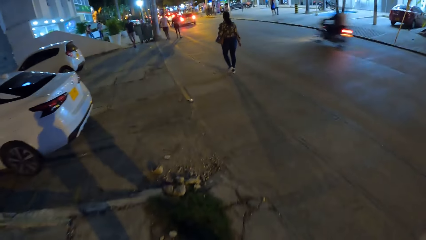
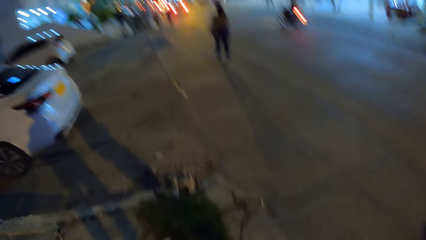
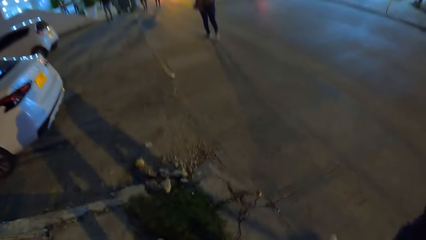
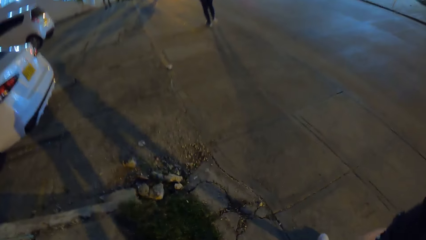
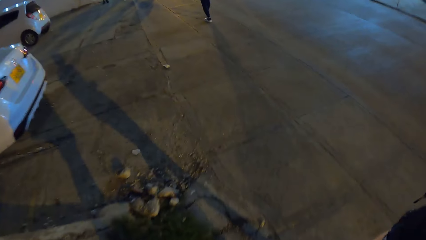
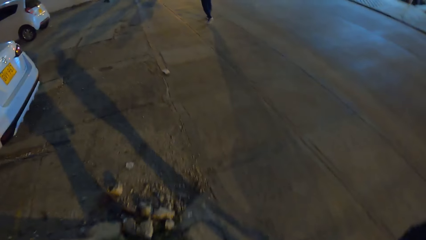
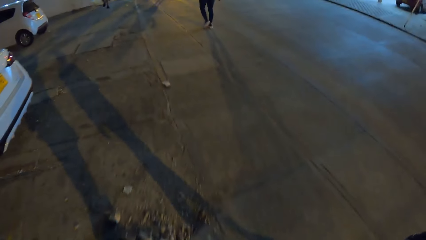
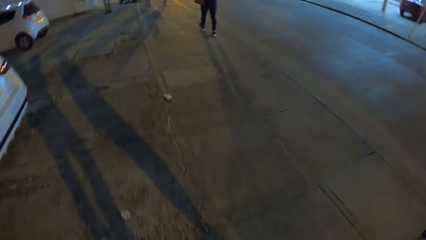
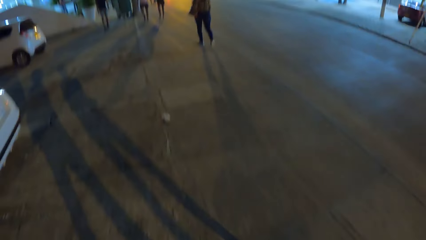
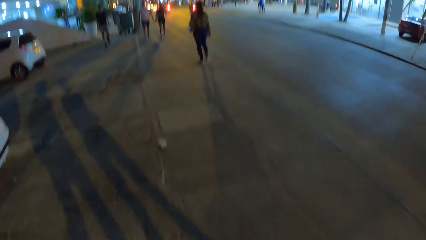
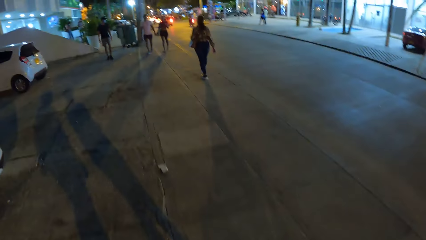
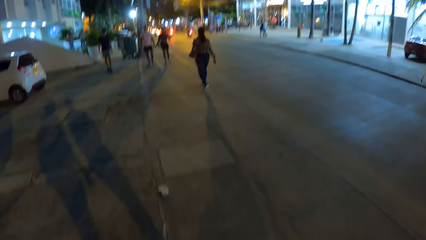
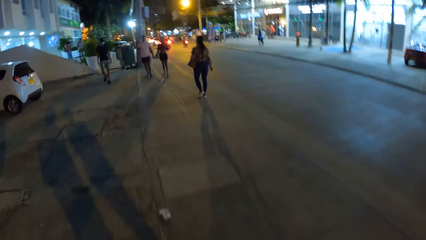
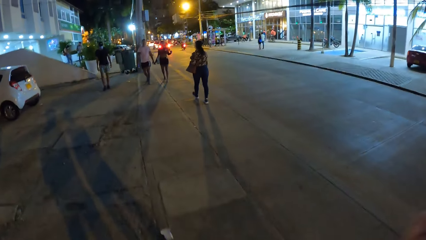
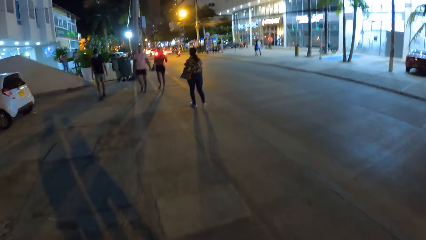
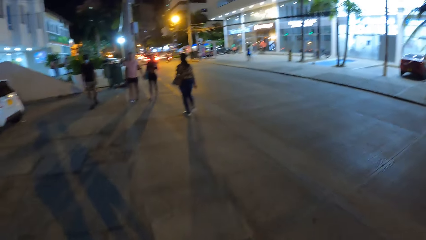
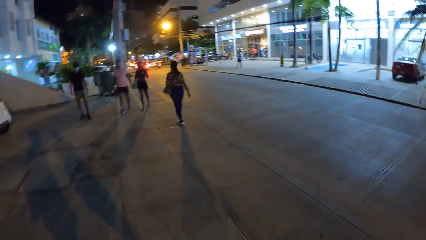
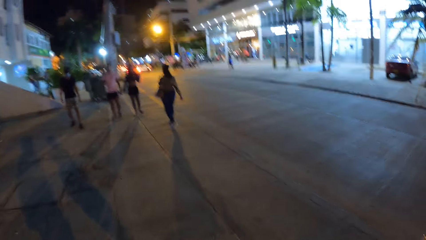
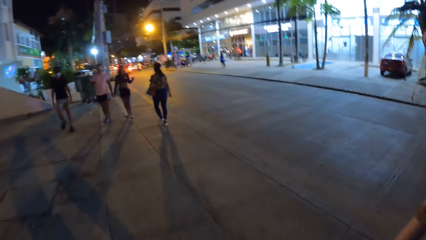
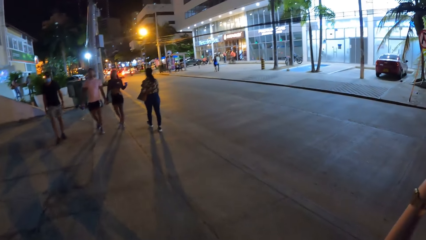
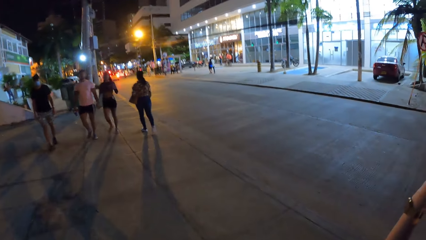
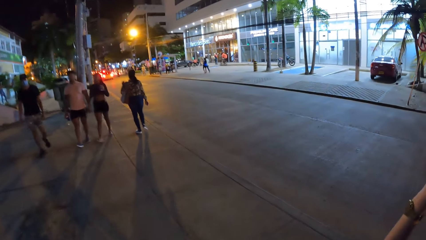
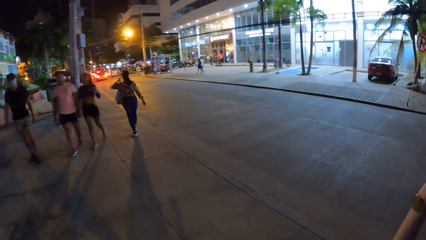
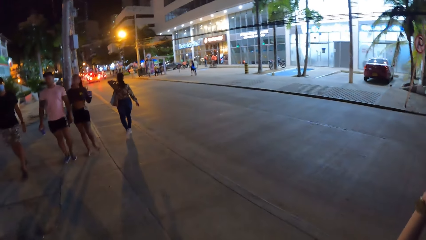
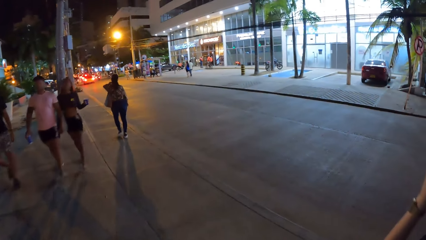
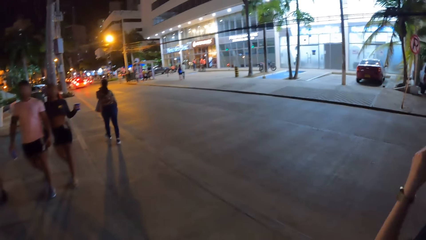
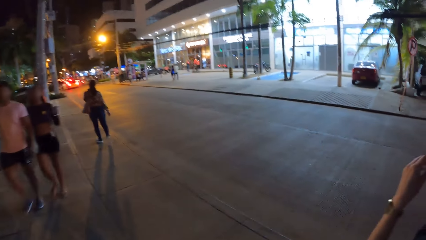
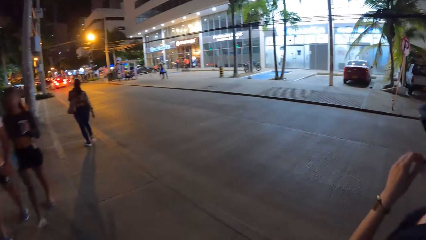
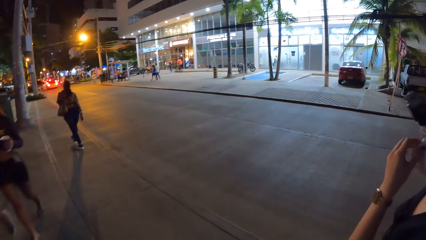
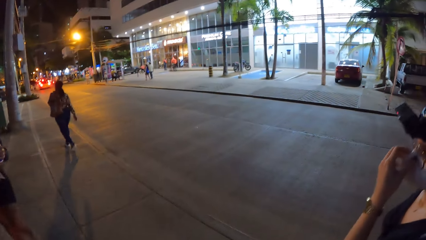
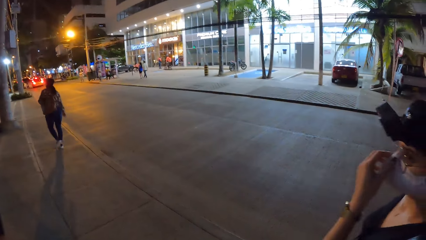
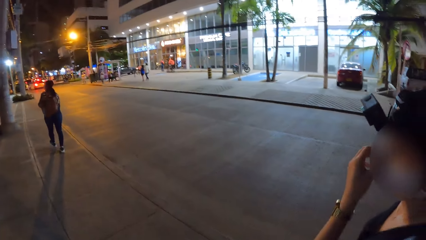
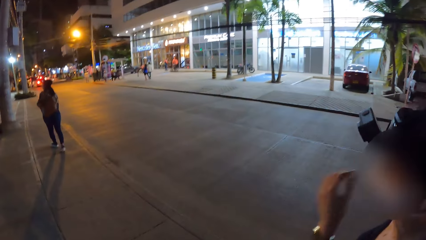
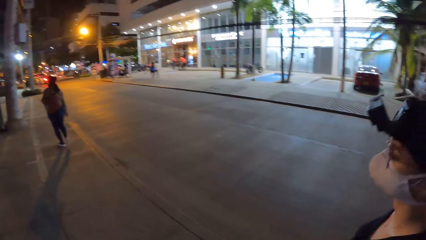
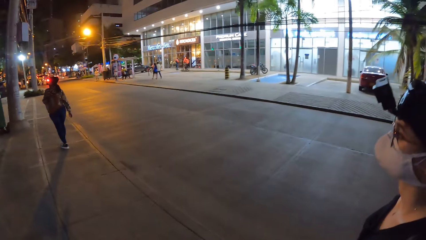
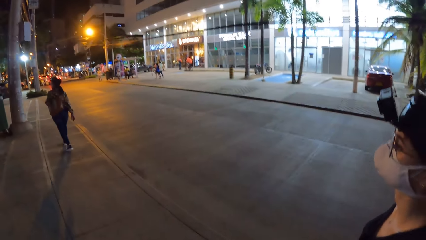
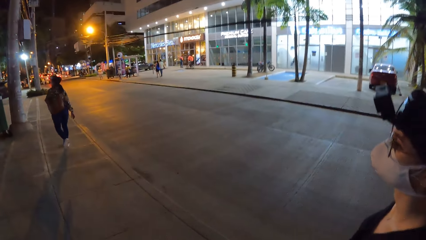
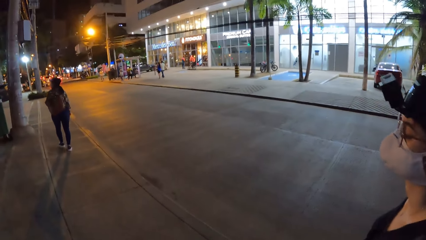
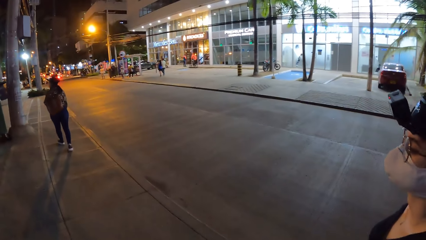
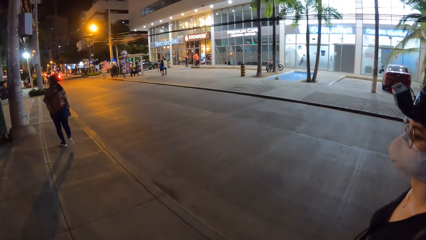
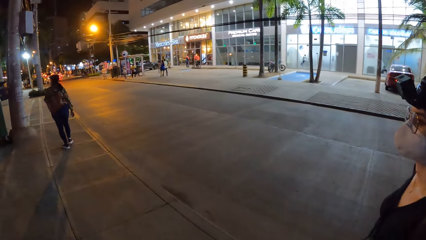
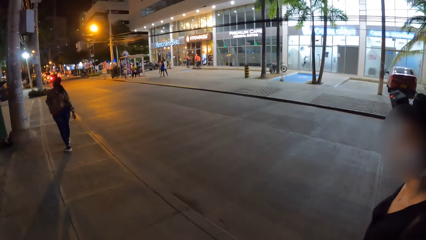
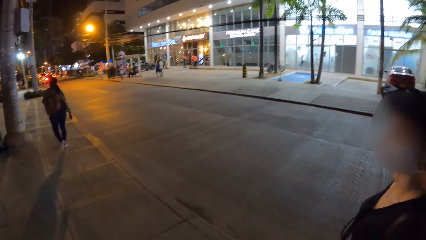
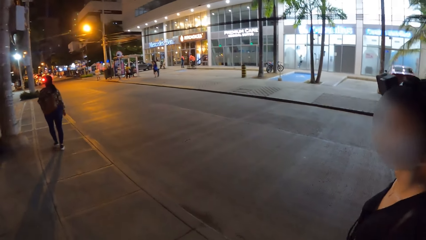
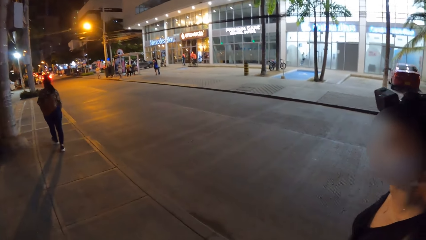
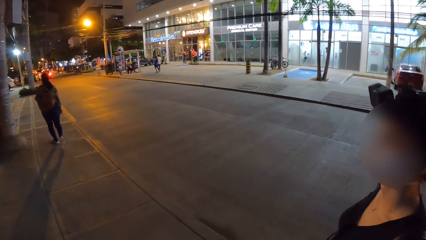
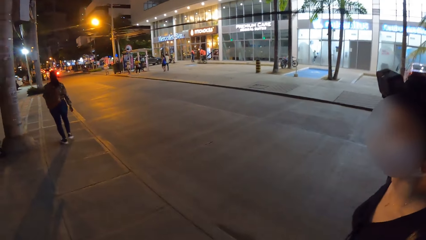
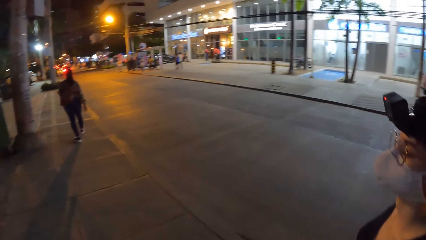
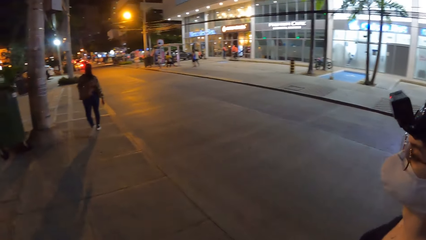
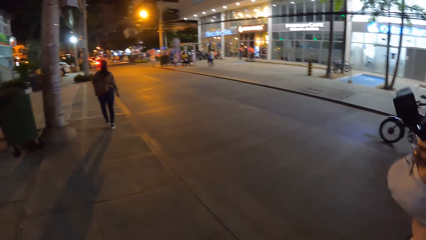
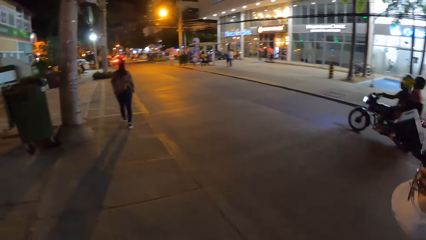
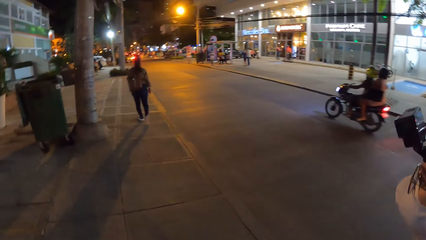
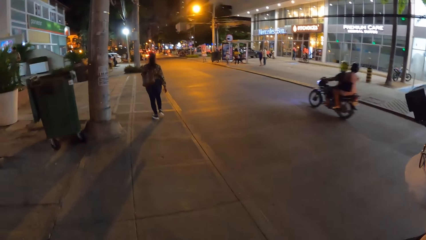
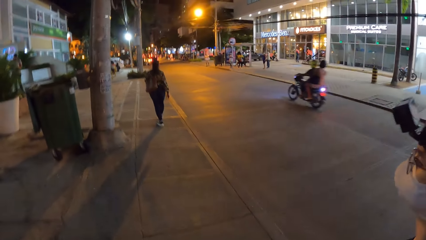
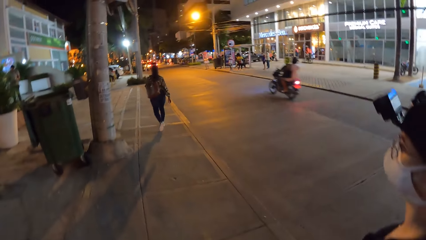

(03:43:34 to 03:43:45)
The camera wearer and the woman walk on the pavement. The woman adjusts her face mask with her left hand.

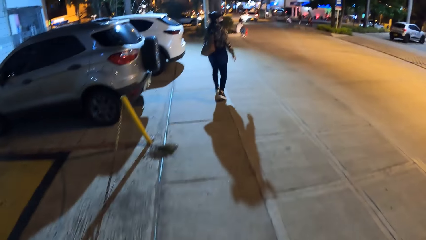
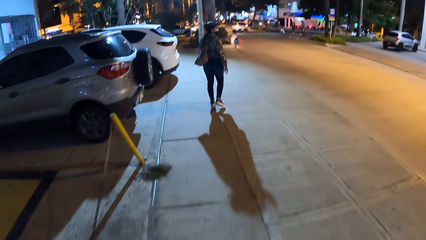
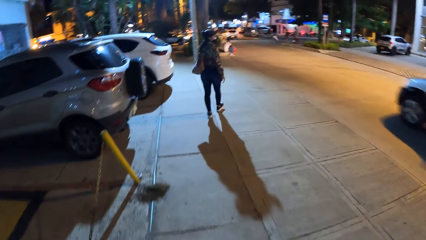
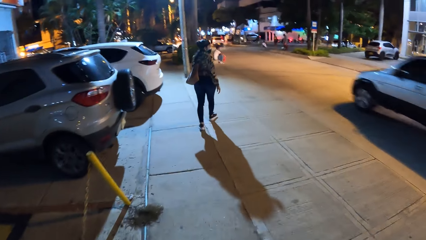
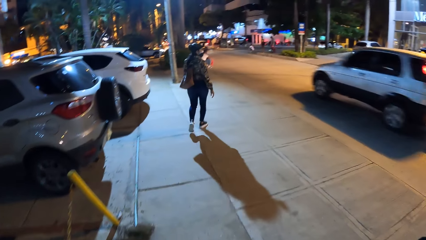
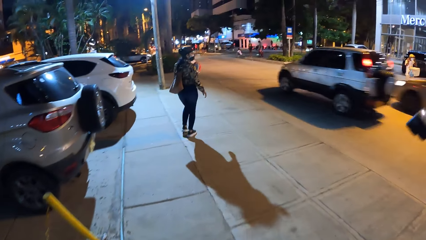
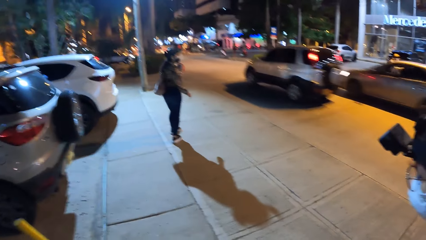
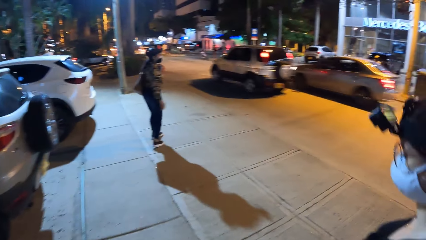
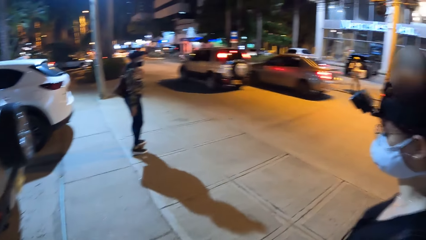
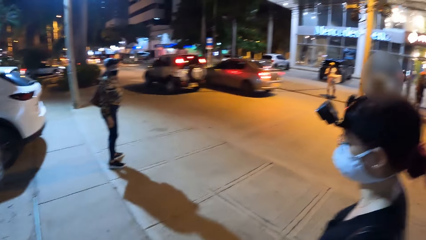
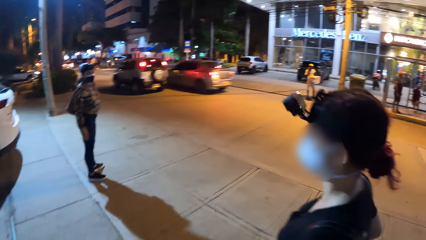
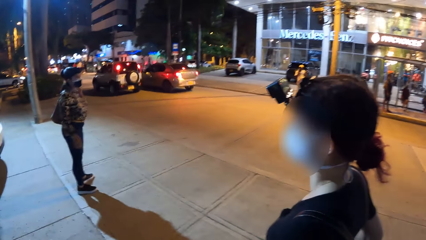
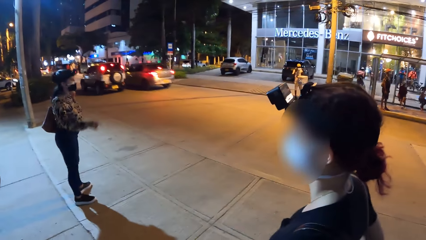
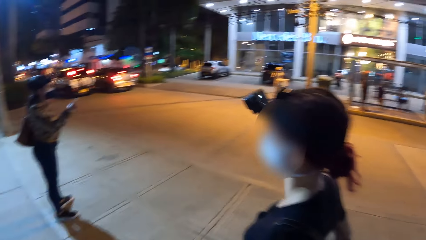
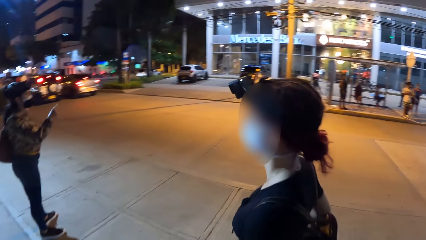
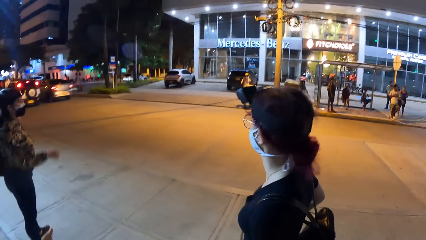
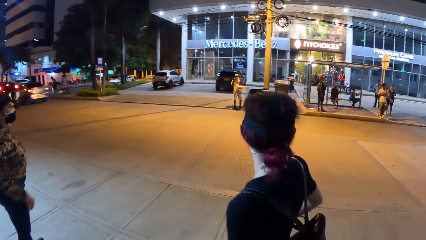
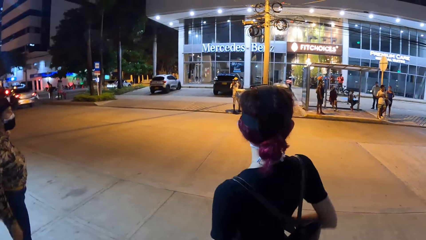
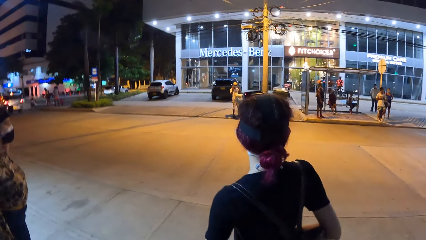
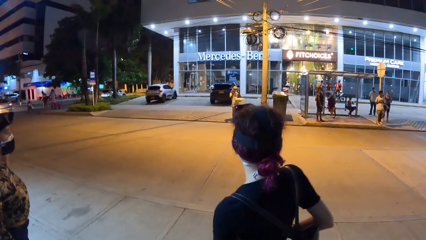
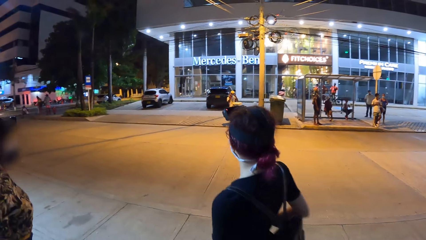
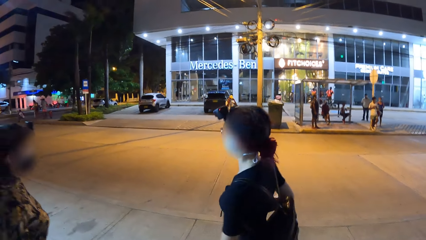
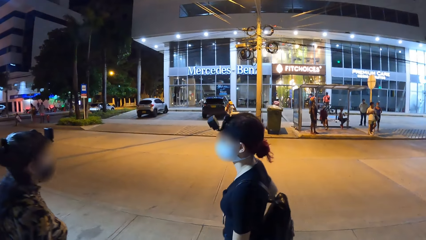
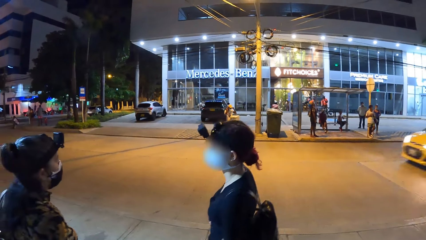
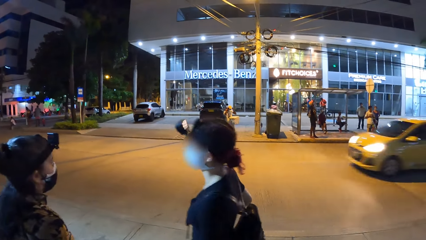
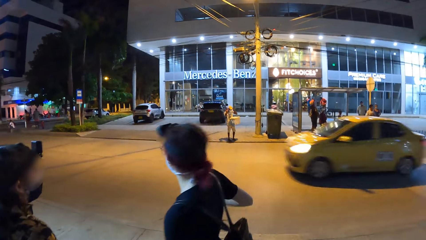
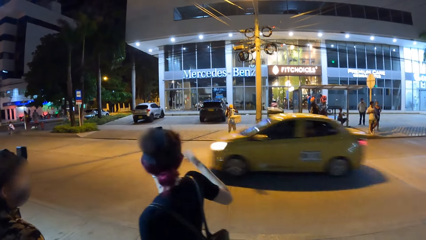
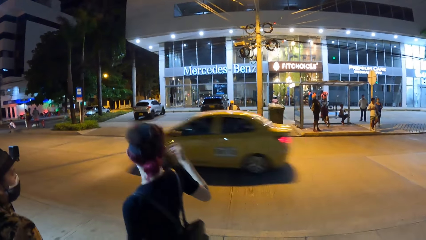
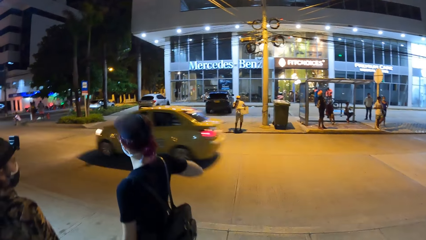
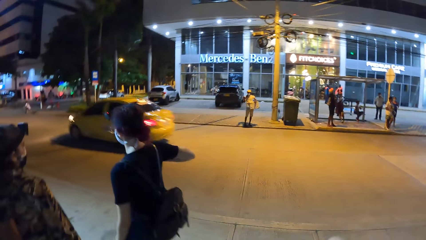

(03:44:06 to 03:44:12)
A woman stops walking. The camera wearer interacts with the woman and another woman. The first woman makes gestures. The camera wearer stares around the road. The first woman walks on the pavement. The other woman makes gestures.
